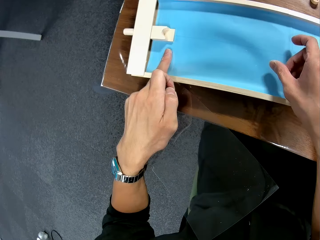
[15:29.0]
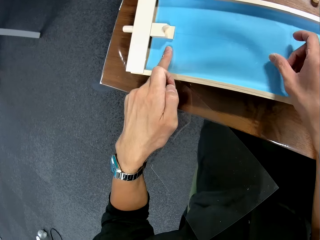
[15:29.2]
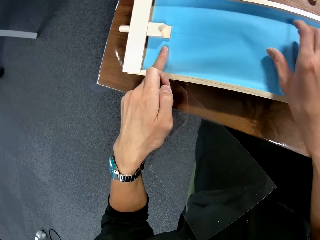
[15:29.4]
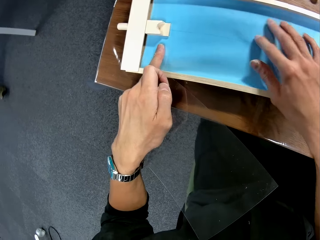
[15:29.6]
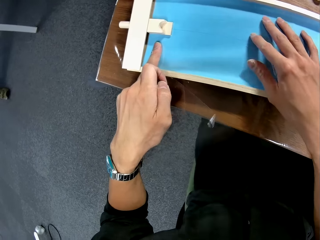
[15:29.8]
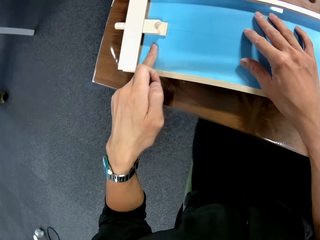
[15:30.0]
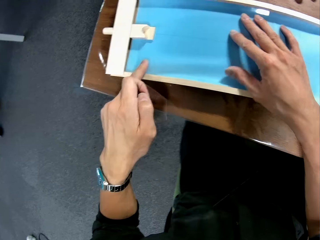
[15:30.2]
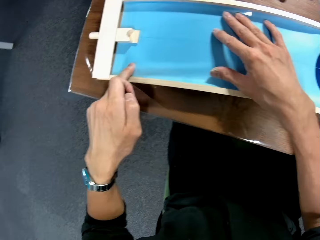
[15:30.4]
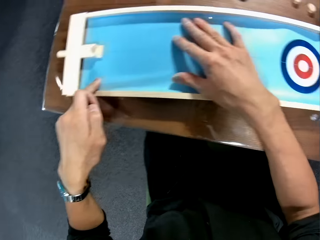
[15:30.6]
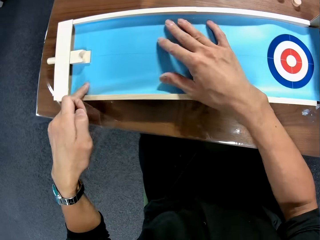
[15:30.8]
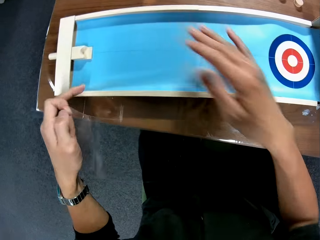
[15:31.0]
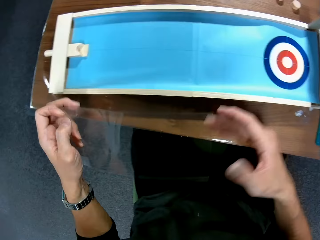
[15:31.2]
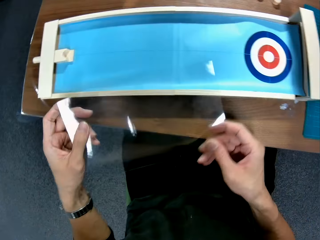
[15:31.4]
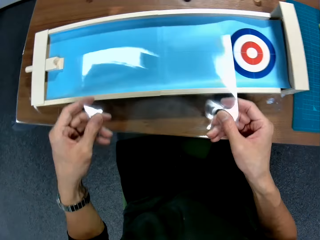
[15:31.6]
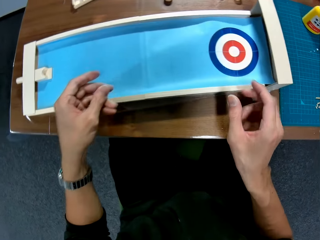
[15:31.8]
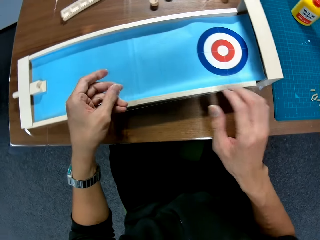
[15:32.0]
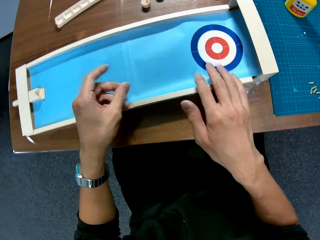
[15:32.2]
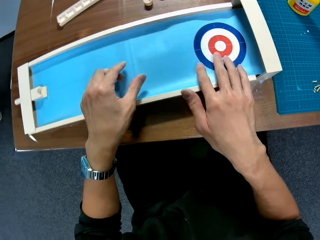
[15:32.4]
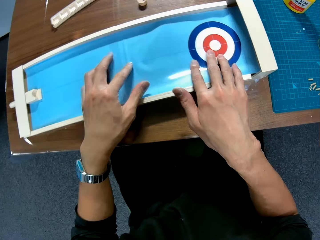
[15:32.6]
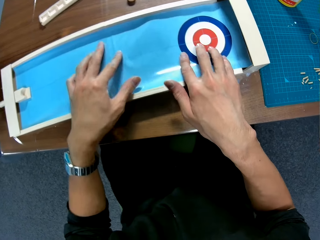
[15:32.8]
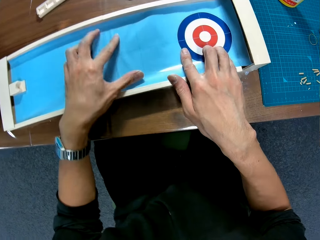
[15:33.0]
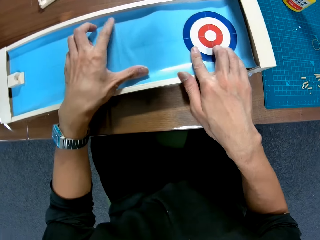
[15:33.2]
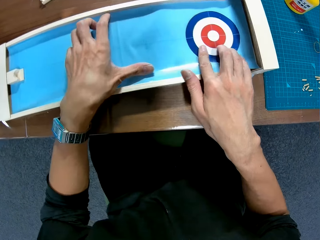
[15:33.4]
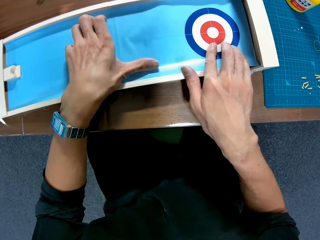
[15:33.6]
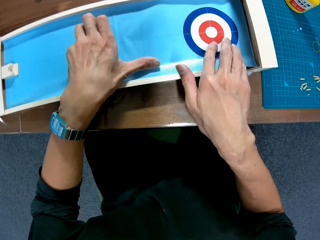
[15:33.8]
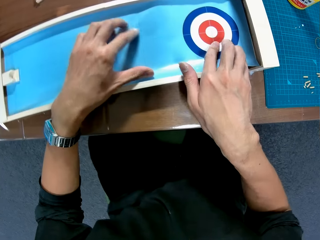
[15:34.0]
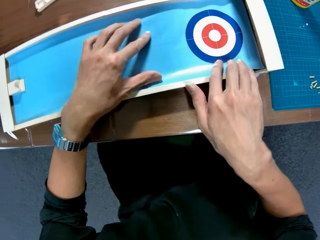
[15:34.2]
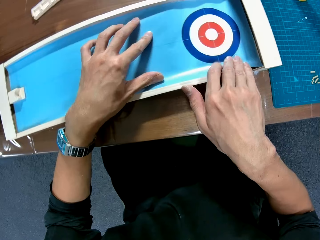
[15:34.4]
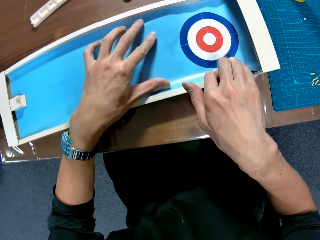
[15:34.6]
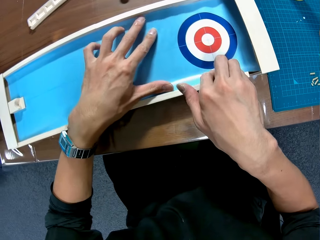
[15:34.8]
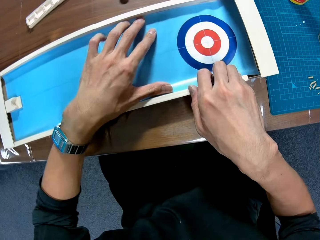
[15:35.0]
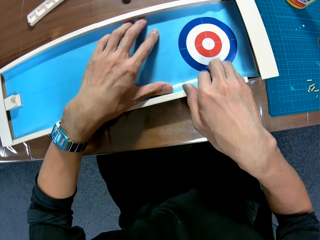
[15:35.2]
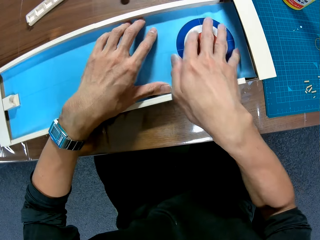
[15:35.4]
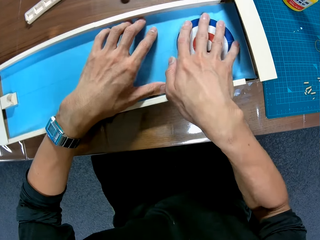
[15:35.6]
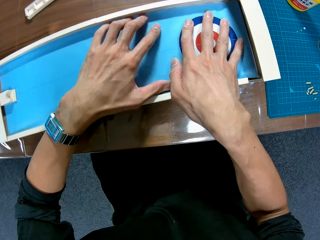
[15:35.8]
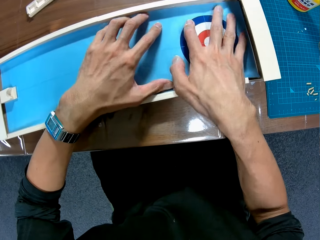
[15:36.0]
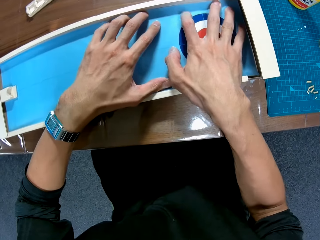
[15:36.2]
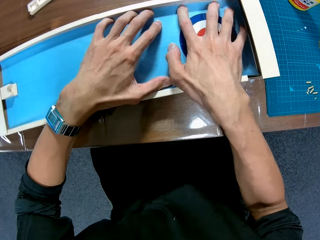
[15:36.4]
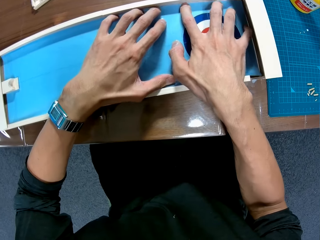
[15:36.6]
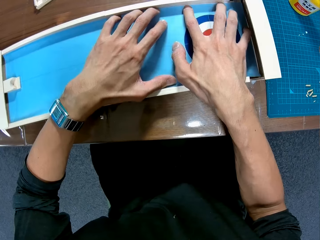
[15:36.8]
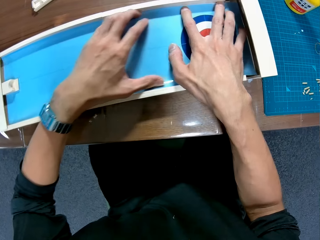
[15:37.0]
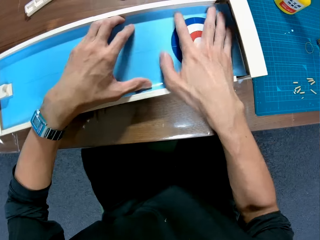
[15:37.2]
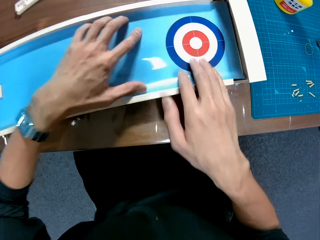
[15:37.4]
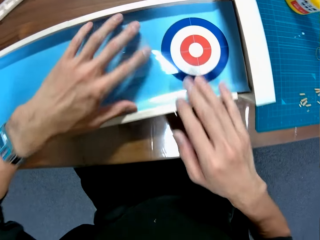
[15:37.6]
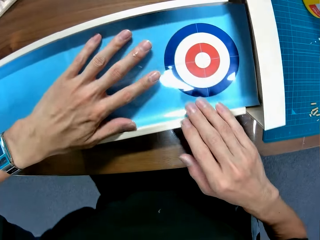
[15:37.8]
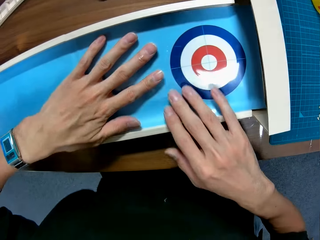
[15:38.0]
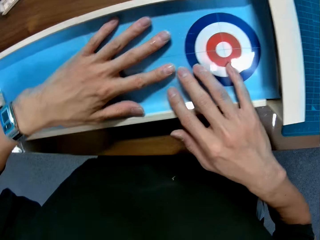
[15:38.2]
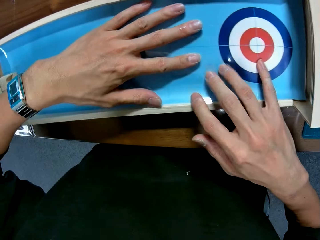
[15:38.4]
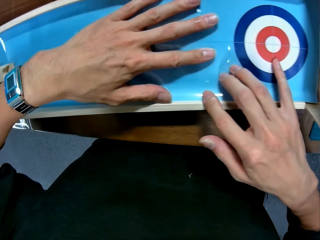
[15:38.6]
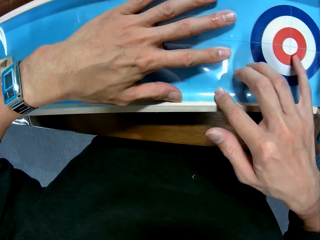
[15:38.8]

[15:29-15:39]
The camera wearer attaches the other transparent plastic sheet to the assembled pieces.

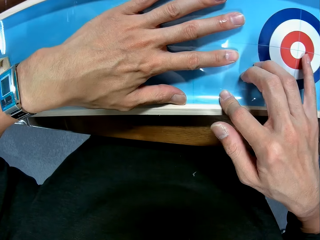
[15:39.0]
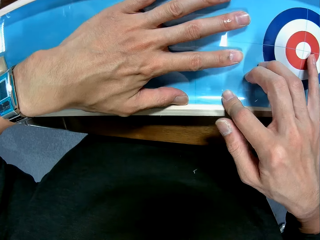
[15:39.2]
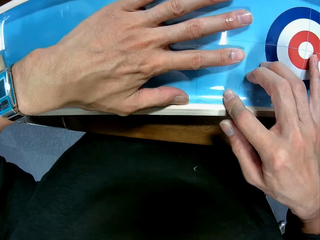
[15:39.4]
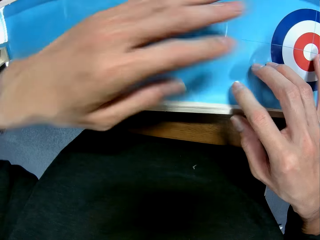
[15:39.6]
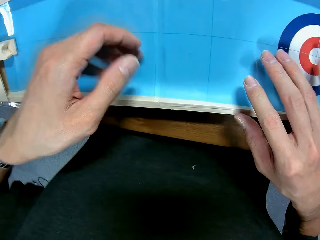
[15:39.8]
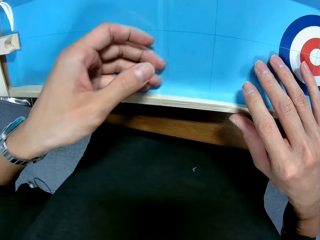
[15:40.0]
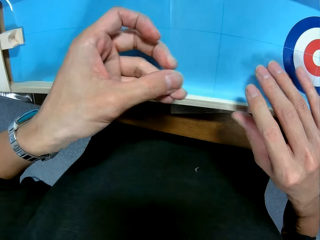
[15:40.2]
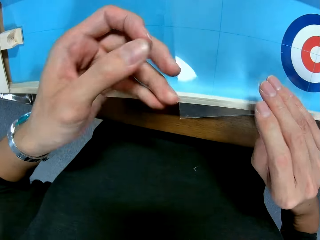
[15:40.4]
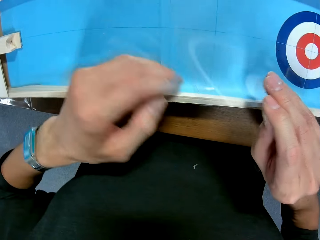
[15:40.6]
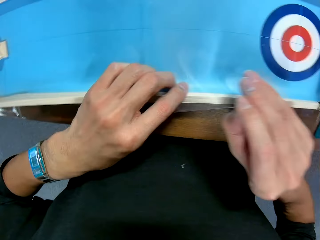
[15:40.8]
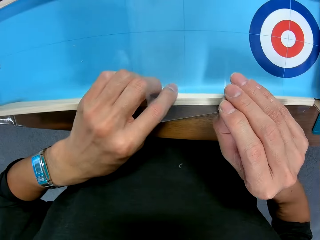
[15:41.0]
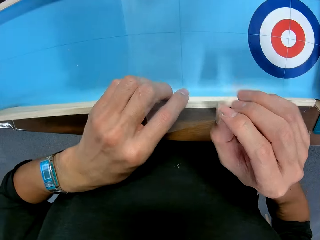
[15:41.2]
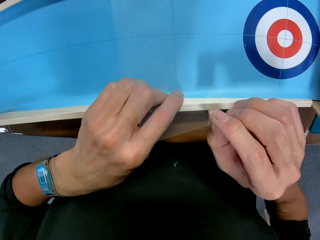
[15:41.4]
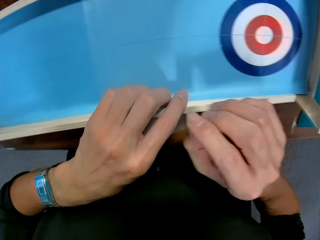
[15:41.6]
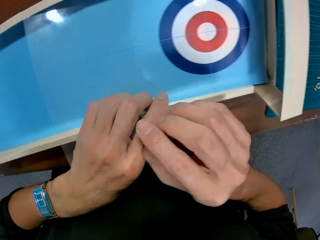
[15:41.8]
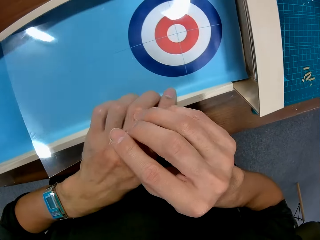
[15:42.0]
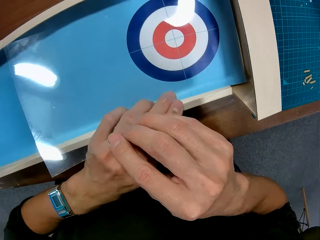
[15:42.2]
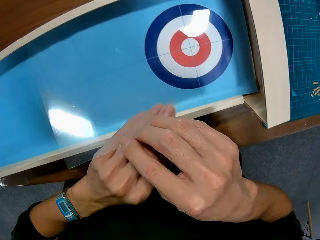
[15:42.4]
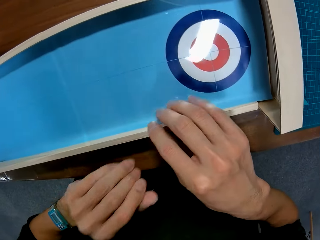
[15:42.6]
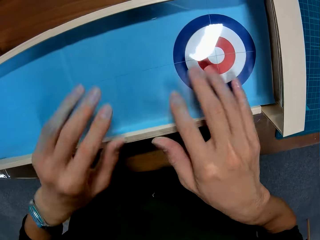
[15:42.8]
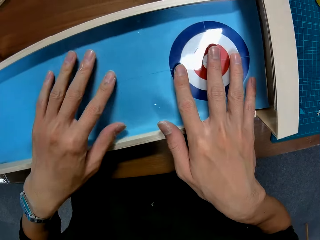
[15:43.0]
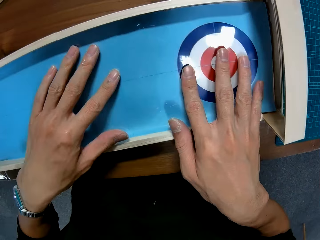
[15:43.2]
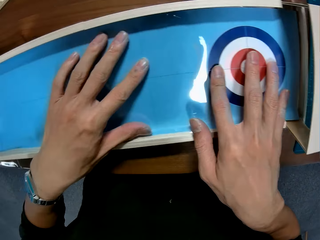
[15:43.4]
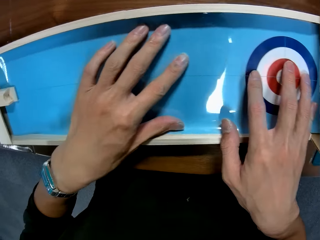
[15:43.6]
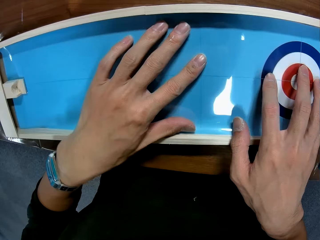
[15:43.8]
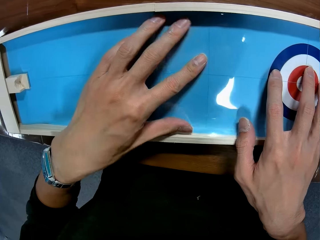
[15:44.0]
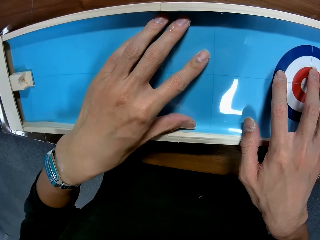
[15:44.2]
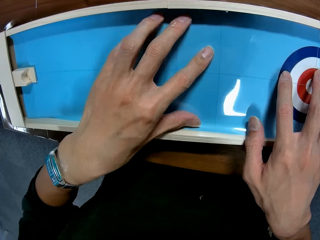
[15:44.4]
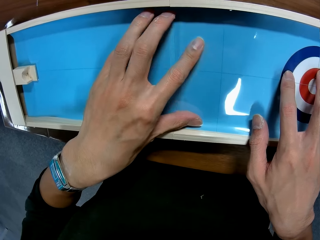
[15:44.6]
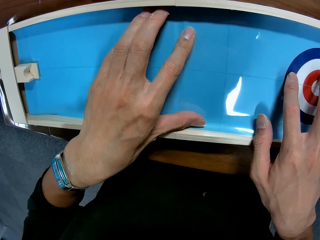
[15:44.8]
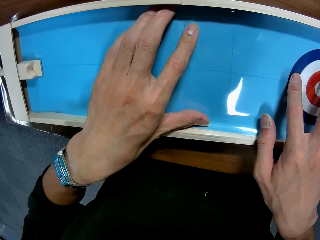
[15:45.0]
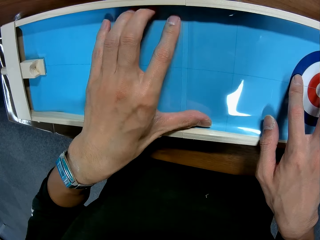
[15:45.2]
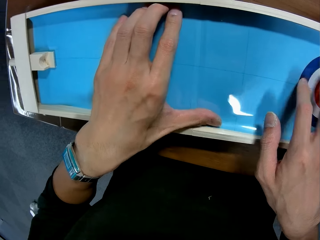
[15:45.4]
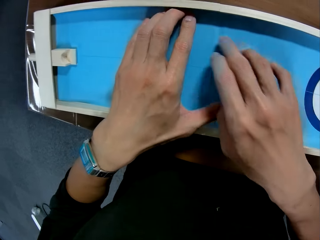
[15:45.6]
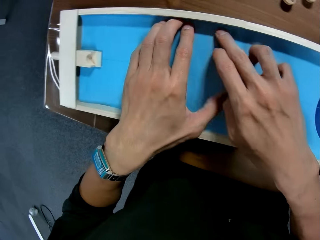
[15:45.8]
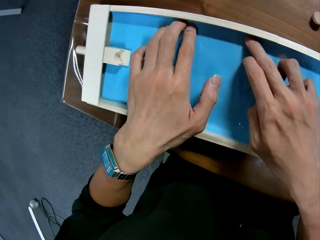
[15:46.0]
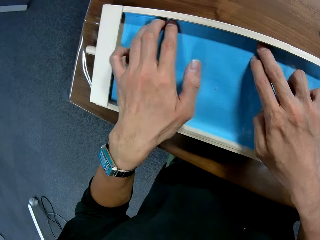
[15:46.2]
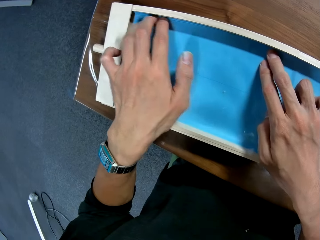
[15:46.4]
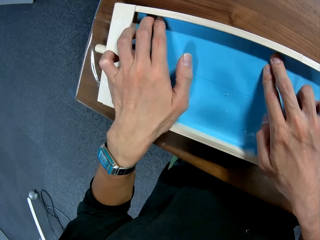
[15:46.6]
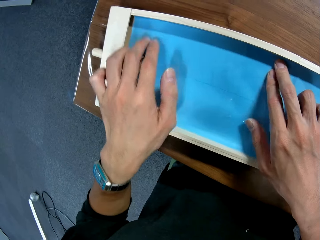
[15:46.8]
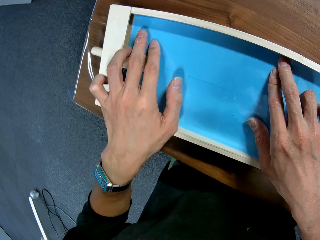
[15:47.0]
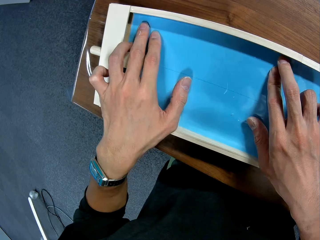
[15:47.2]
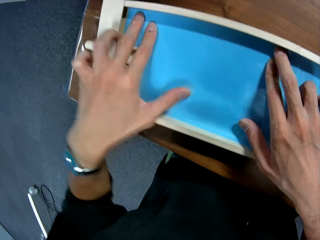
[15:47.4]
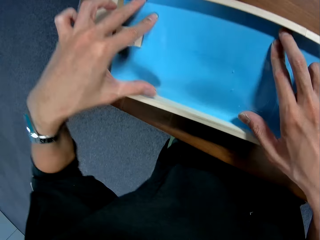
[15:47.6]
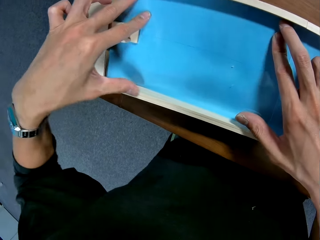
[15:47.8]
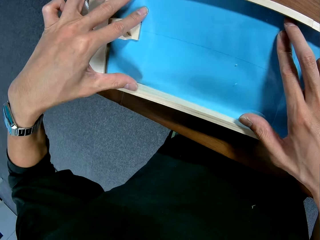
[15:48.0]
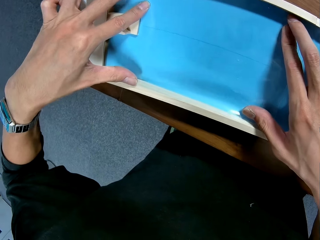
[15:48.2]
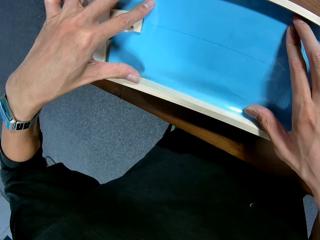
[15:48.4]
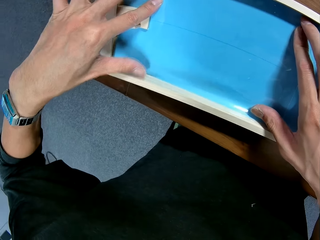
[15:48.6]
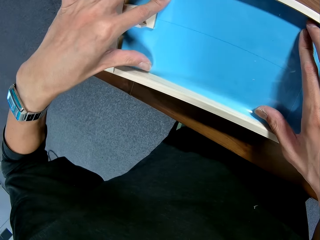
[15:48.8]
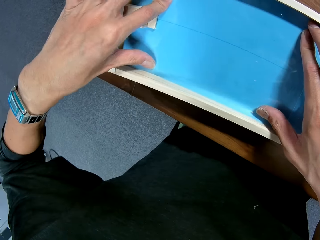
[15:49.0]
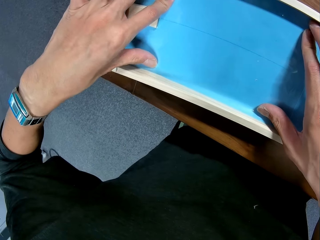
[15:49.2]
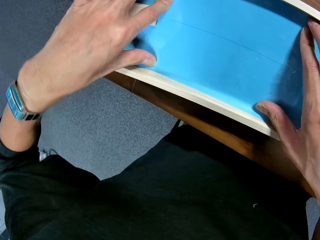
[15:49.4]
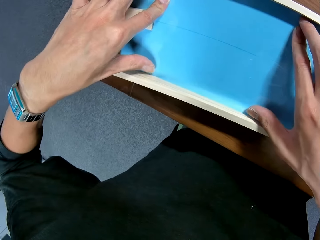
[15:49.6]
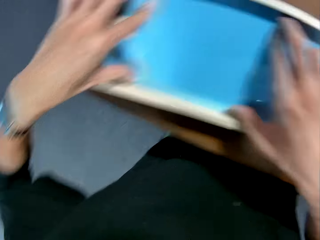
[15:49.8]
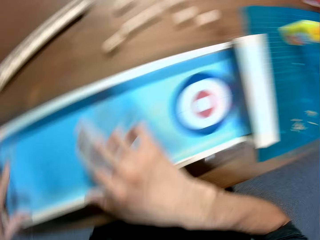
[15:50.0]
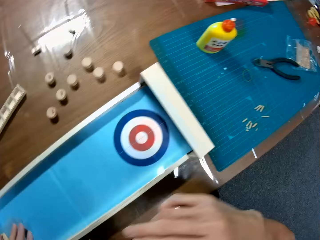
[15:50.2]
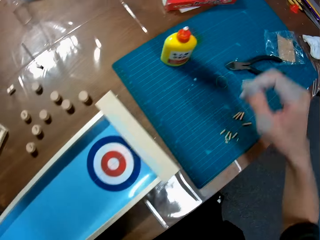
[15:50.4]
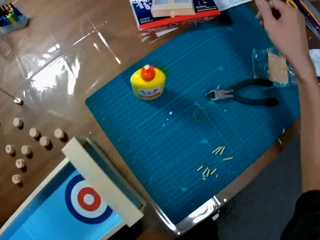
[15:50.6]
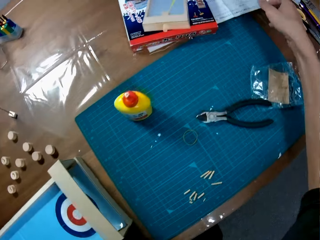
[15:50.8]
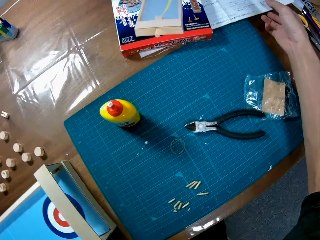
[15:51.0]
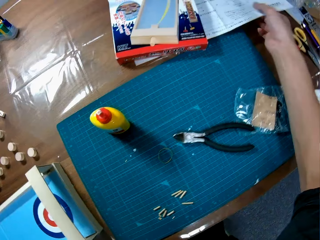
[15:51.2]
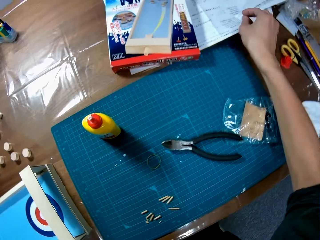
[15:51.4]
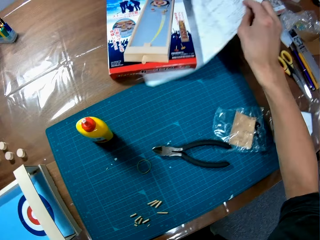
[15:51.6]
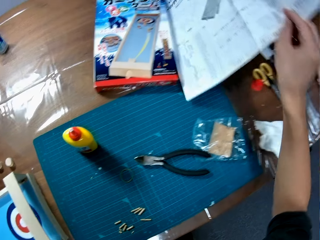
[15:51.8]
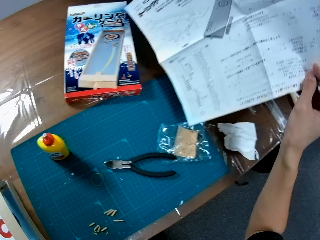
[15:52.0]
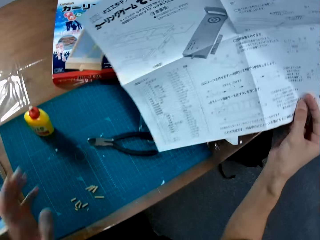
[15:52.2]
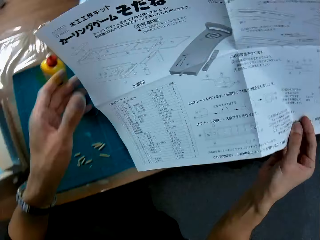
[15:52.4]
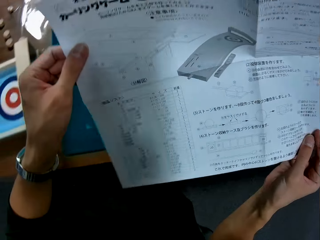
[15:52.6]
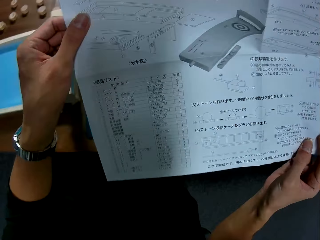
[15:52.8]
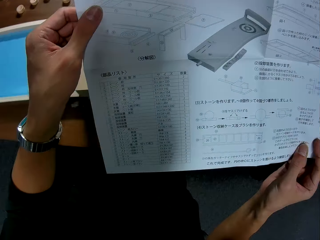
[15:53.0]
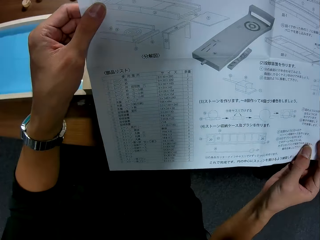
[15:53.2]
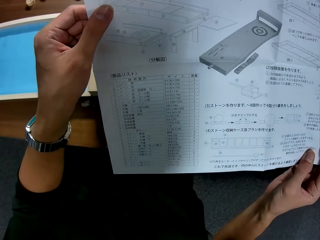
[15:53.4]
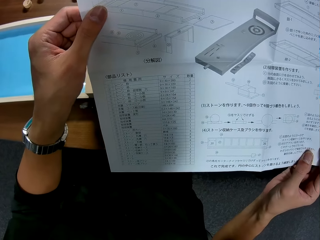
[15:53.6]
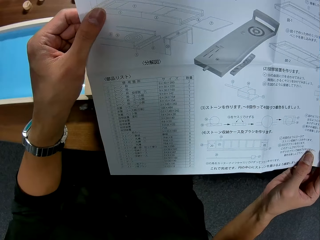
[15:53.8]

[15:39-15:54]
The camera wearer raises the transparent plastic sheet. They attach the transparent plastic sheet to the assembled pieces. They pick up the blue print.
